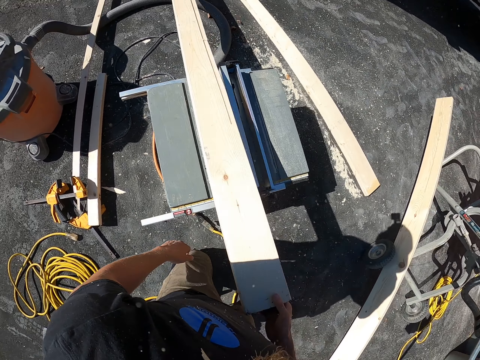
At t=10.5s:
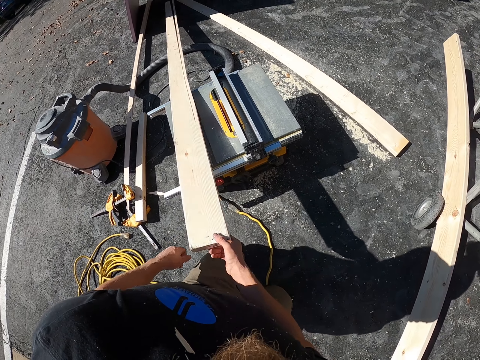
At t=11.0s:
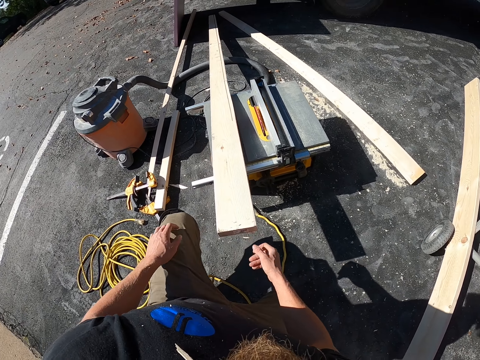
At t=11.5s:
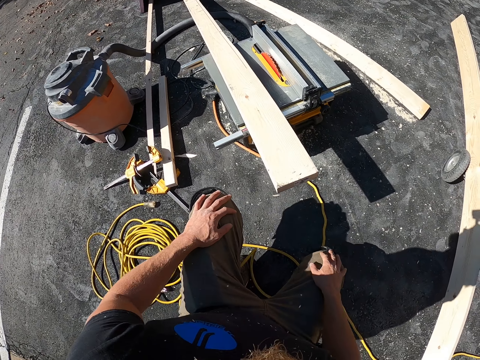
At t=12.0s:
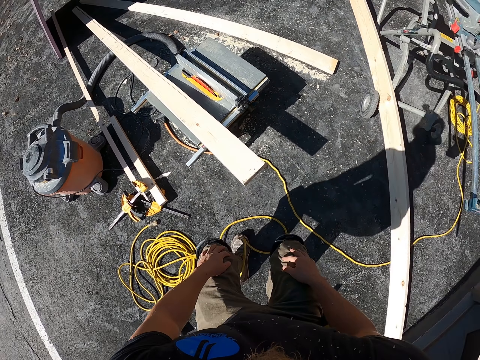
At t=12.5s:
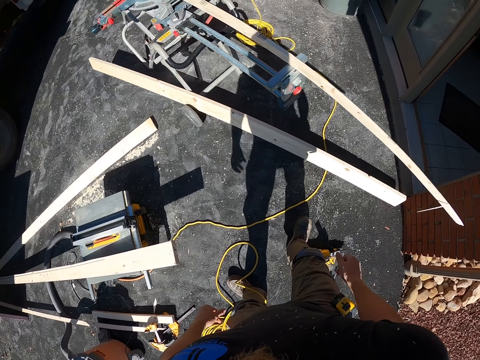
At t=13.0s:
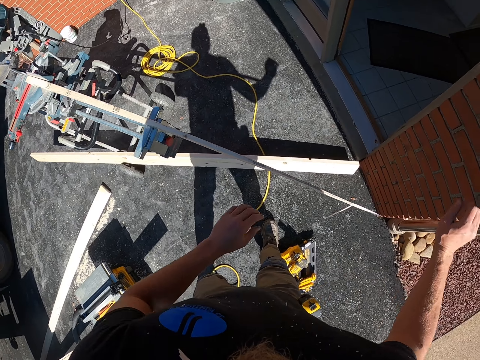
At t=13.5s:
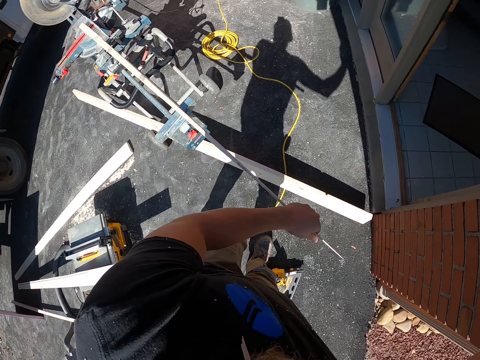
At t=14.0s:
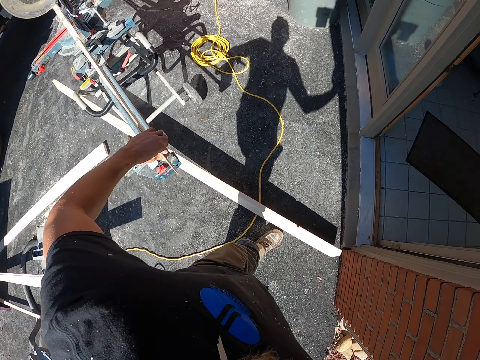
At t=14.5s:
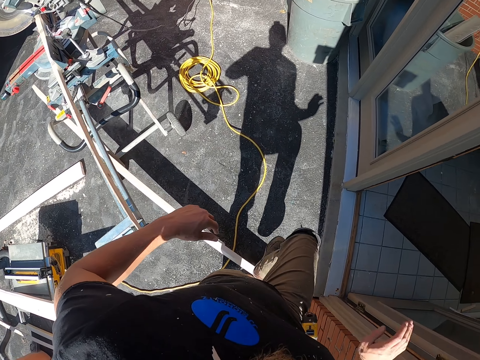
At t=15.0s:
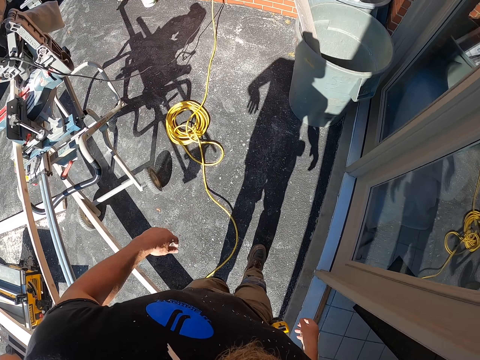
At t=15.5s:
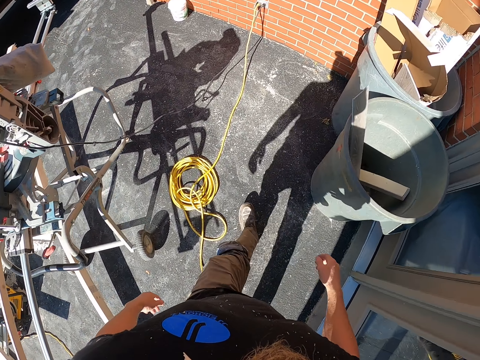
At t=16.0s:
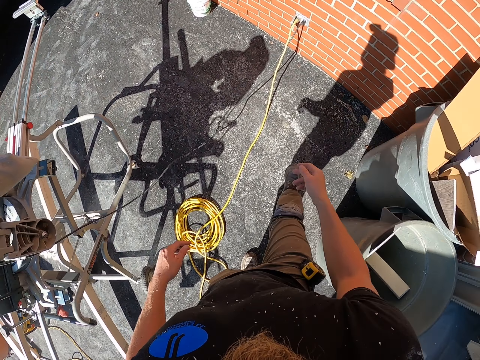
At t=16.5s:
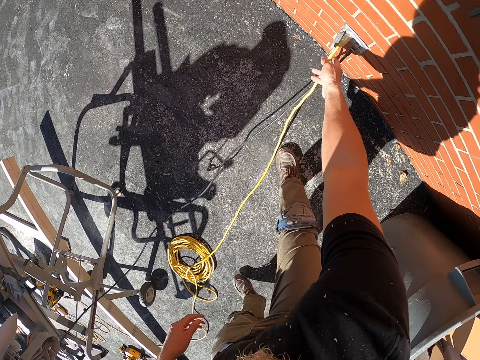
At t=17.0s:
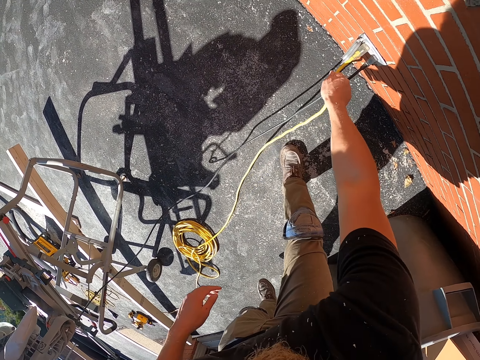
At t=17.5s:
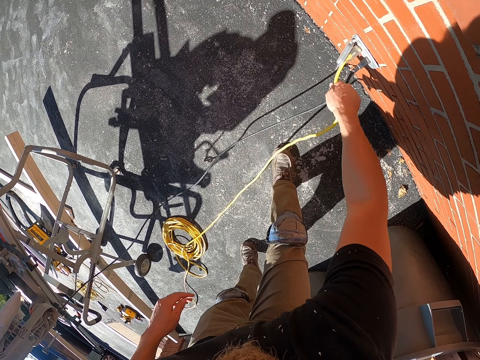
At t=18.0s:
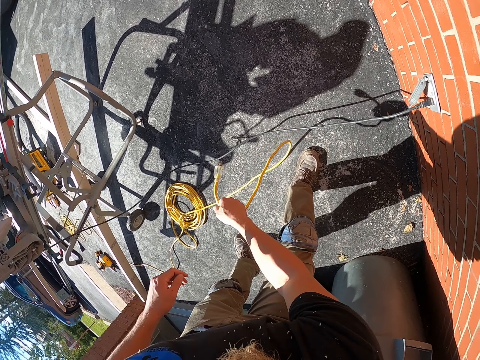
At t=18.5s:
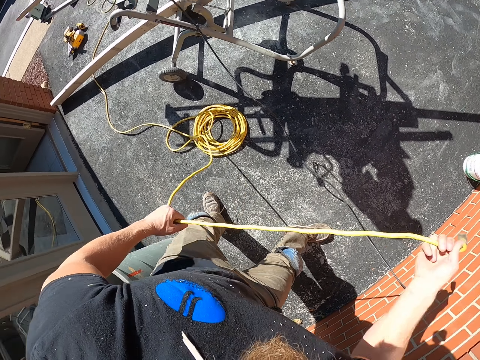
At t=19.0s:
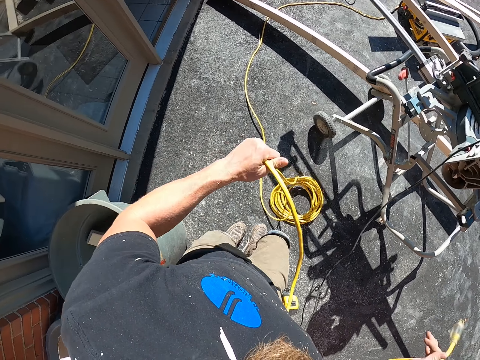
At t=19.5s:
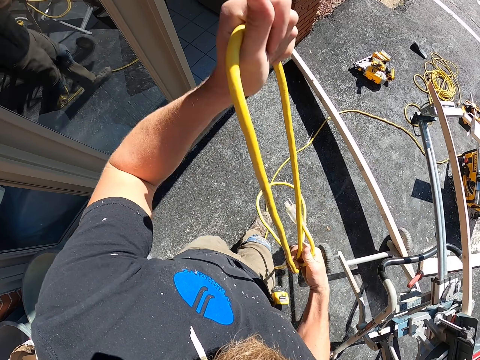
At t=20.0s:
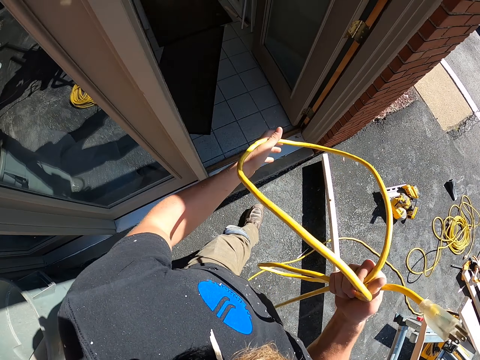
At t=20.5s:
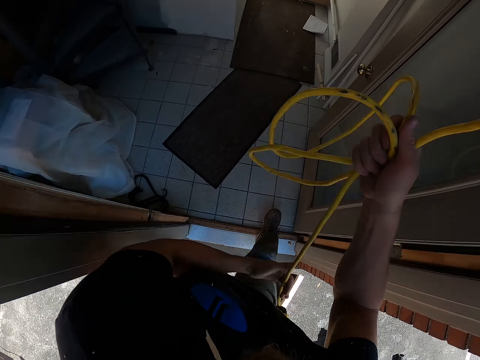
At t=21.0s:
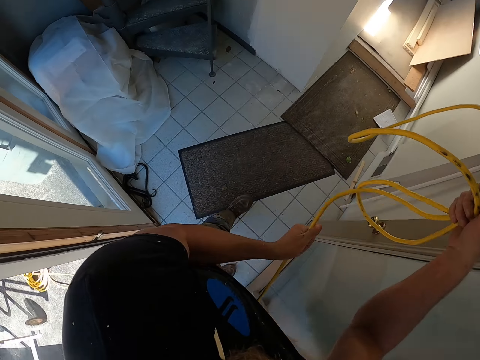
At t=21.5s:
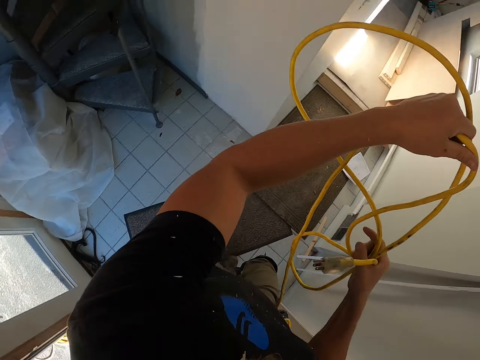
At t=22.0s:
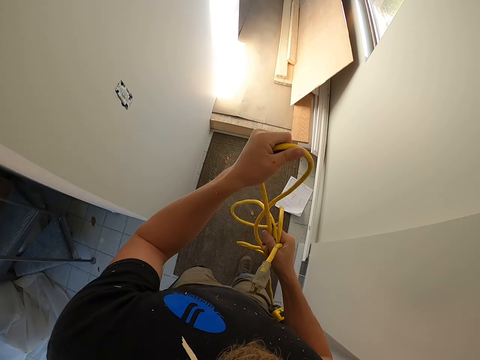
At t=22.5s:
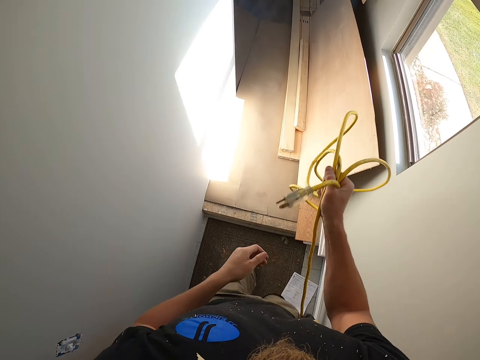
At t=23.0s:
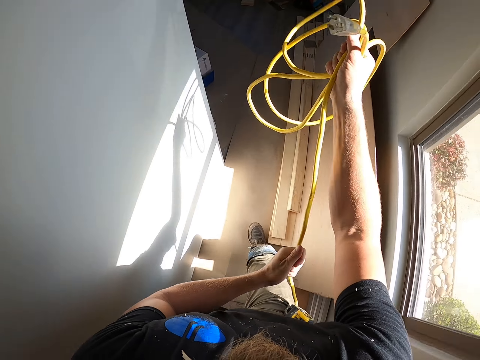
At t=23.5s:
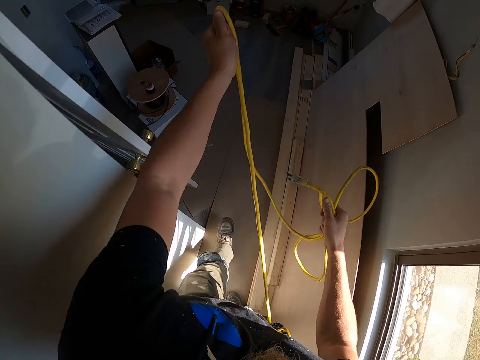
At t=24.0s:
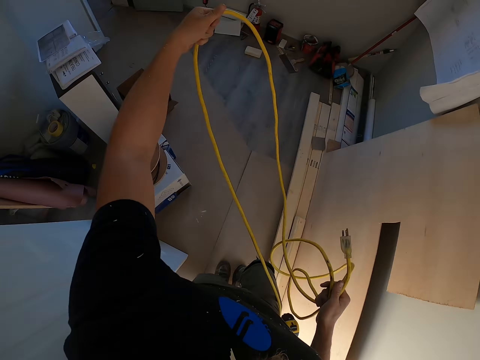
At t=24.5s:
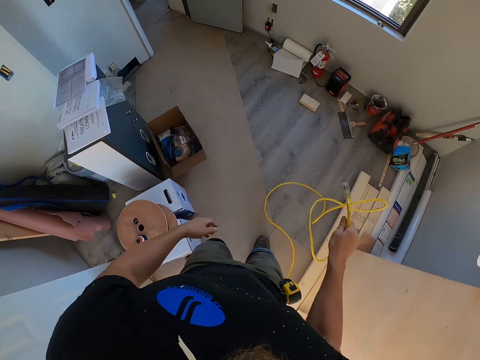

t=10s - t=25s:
The camera wearer holds his knees. He walks towards the wall. He pushes wood in a sawmill. He unplugs the cable from the socket. He pulls the wire on the wall. He folds the wire. He walks inside the room.

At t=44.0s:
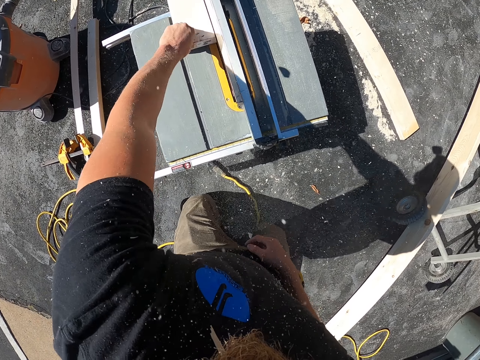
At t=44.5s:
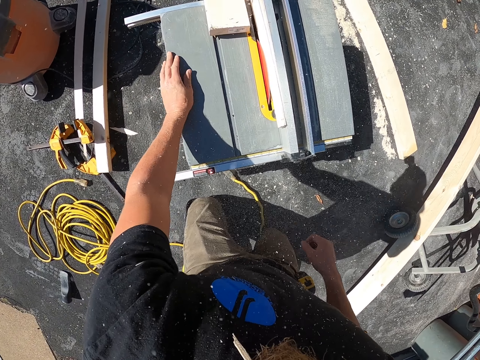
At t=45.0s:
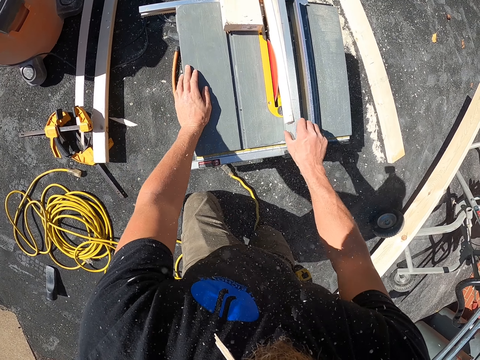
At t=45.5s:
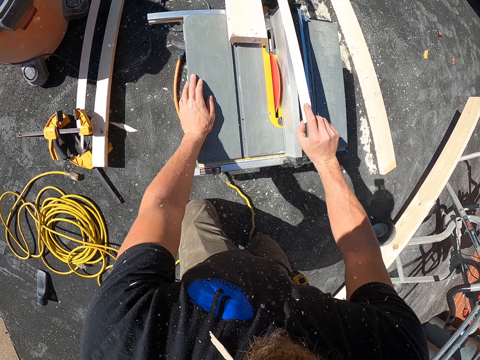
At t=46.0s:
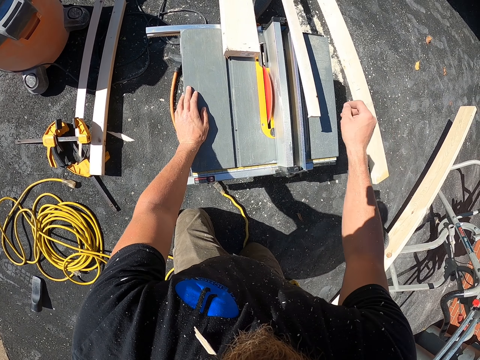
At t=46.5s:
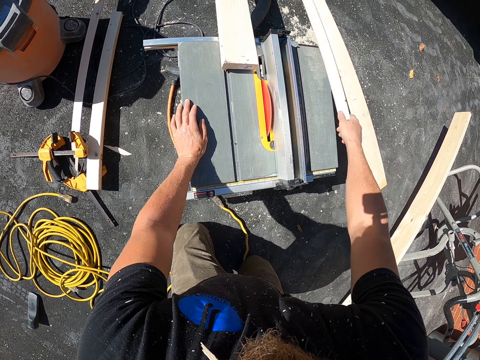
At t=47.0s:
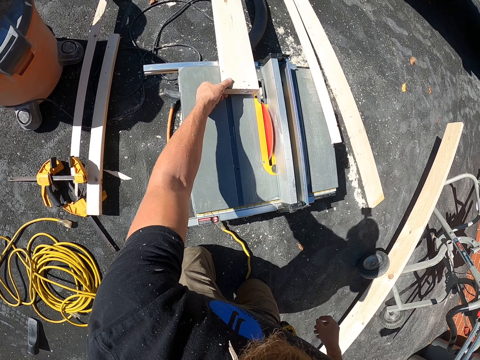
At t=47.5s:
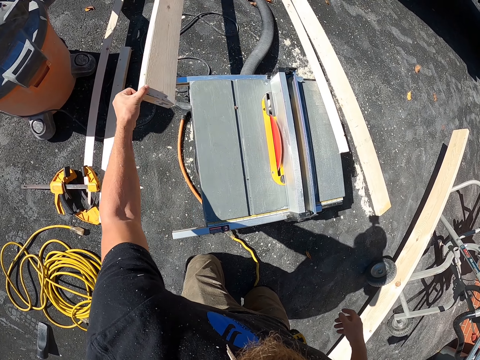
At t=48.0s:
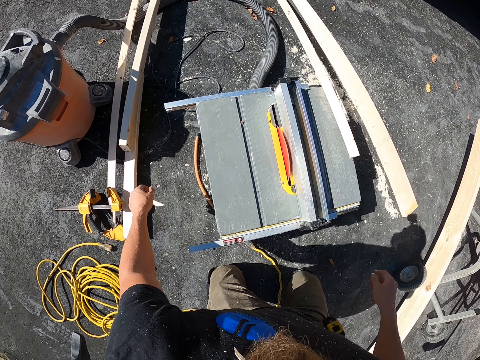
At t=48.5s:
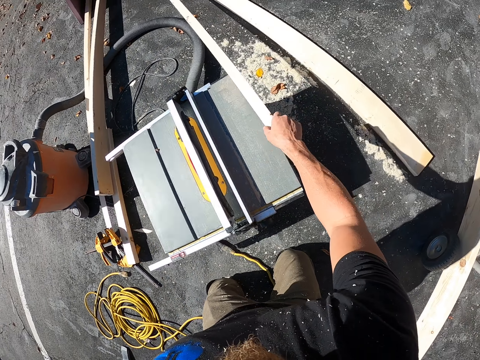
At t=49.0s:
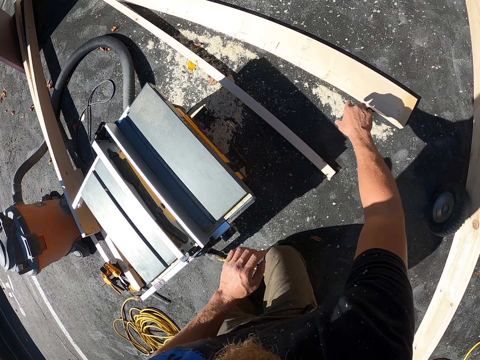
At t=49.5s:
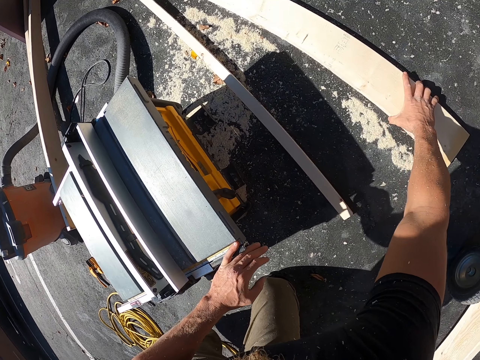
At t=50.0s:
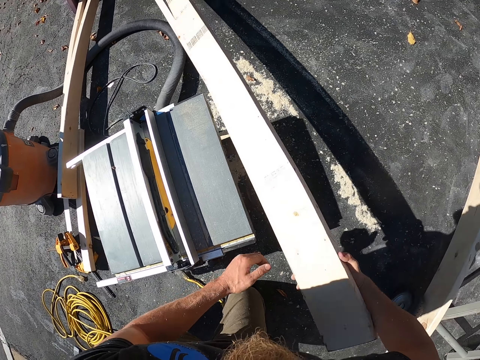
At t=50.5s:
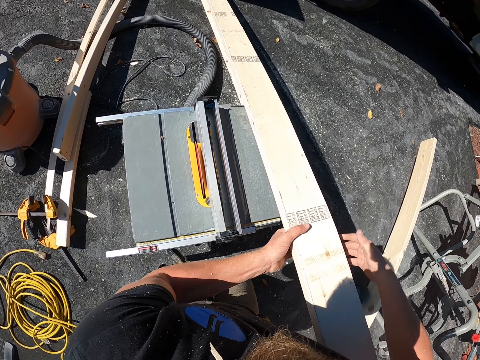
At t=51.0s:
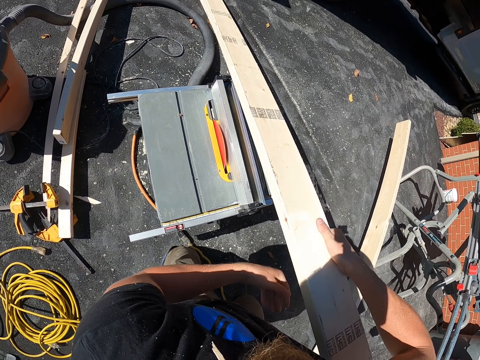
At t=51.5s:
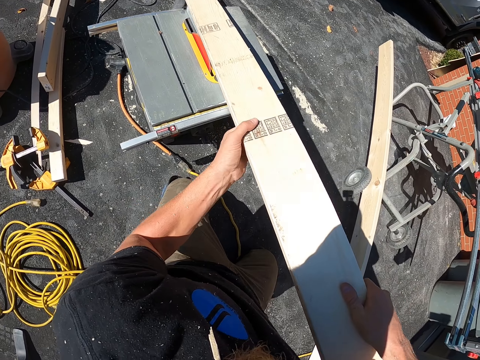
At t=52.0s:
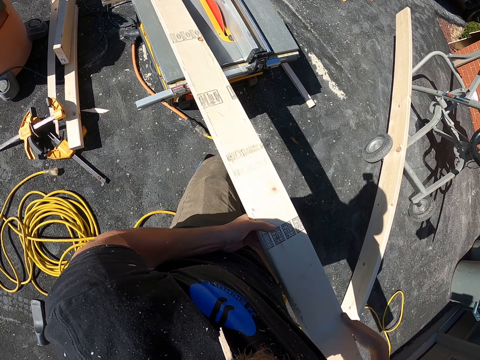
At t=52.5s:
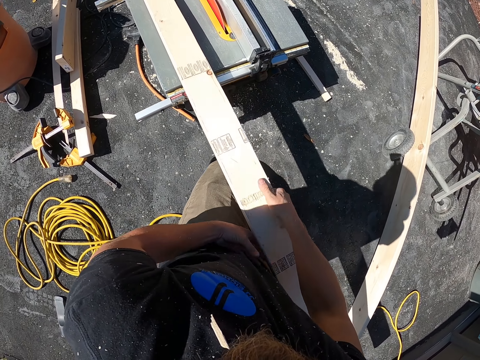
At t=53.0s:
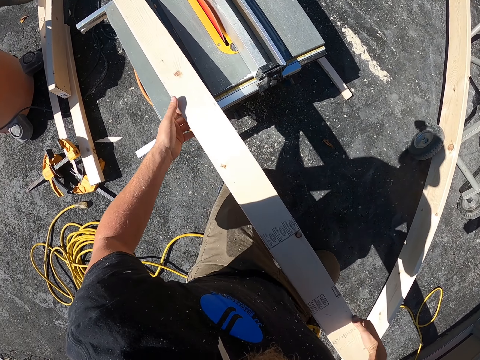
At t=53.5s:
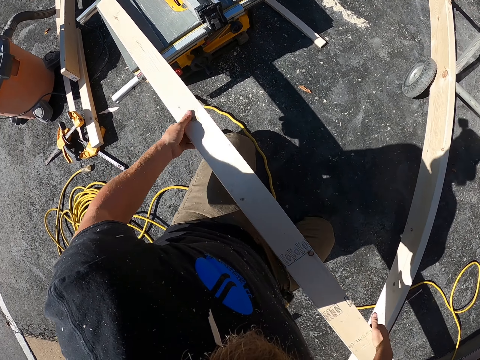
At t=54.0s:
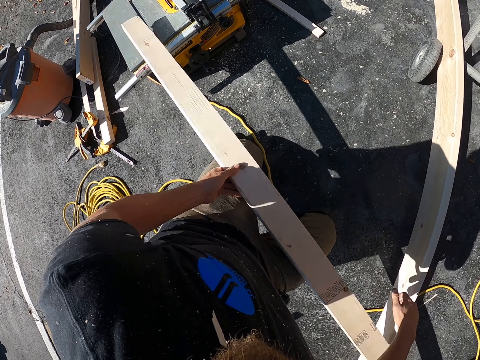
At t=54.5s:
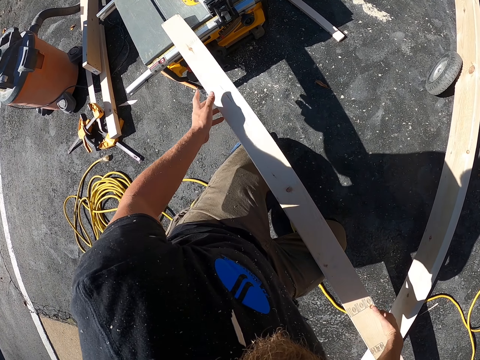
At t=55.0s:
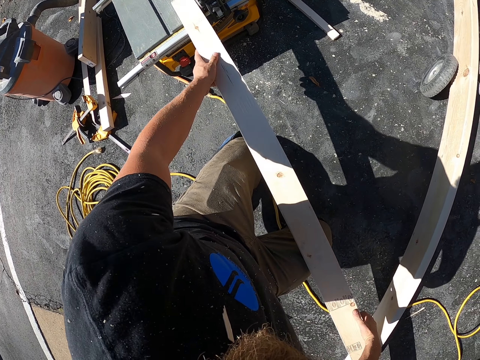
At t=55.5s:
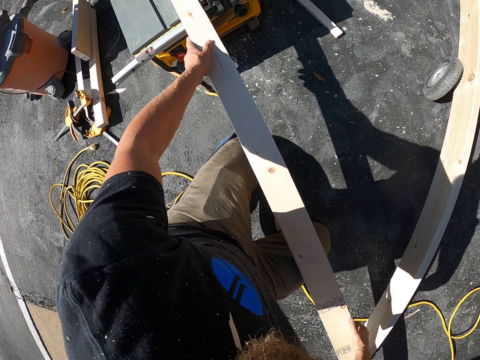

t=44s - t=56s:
The camera wearer moves away a wood on a sawmill. They throw the wood down. They throw the other wood down. They pick up the wood on the ground. They place the wood on the sawmill.
